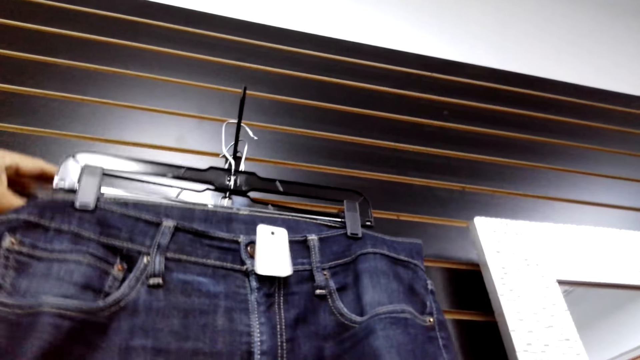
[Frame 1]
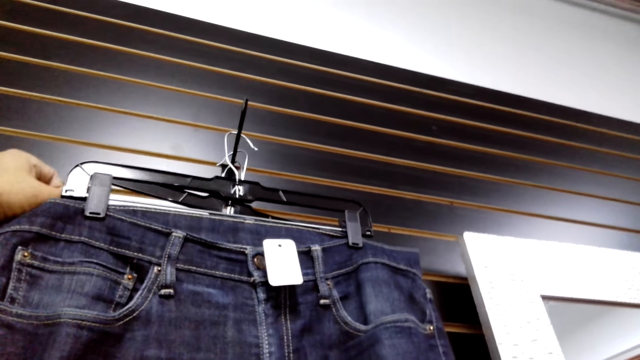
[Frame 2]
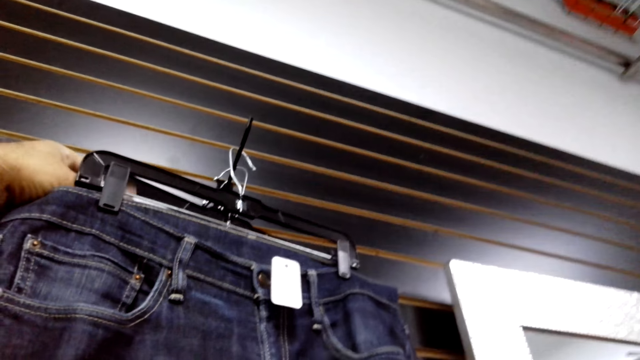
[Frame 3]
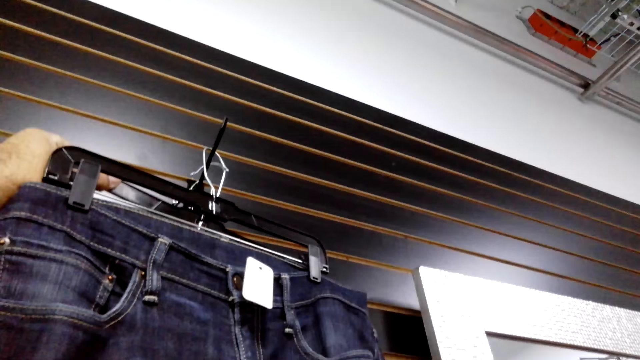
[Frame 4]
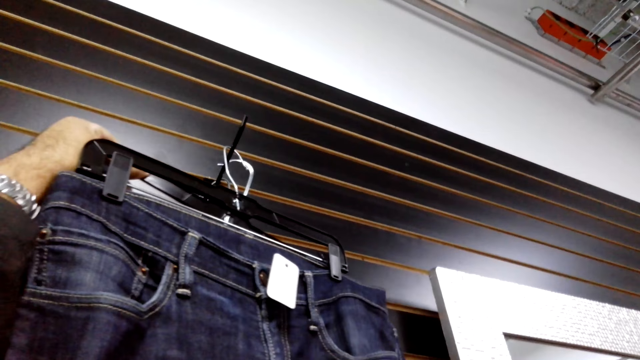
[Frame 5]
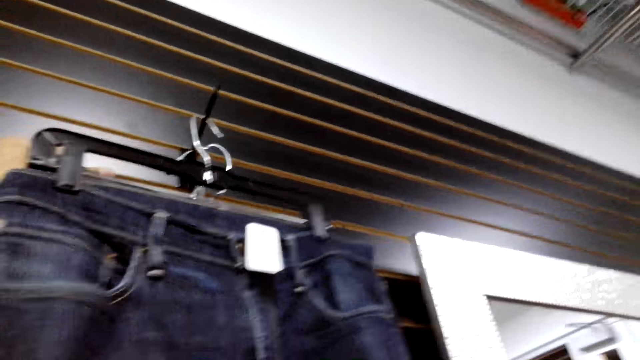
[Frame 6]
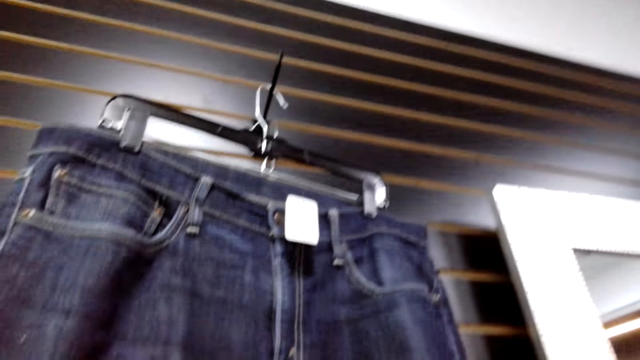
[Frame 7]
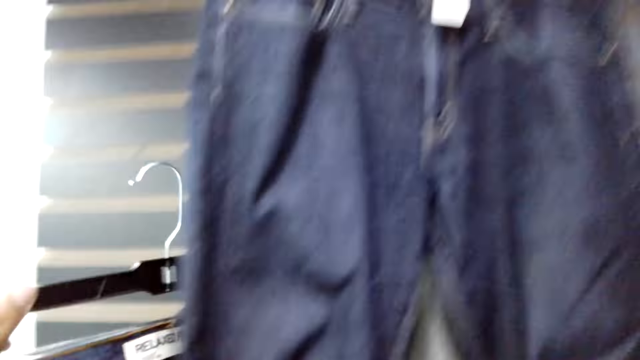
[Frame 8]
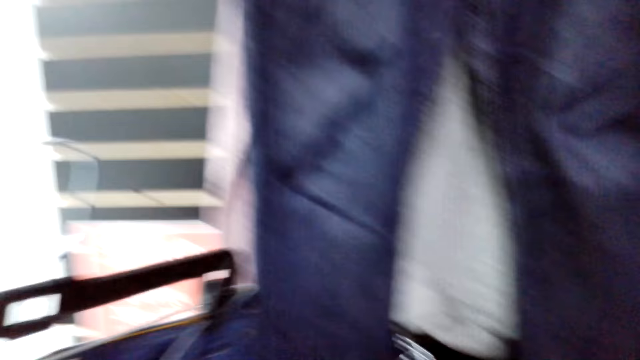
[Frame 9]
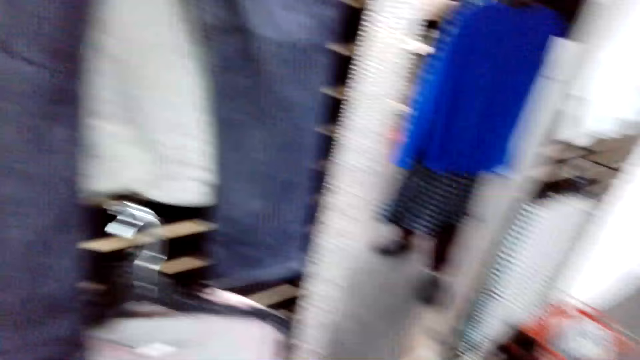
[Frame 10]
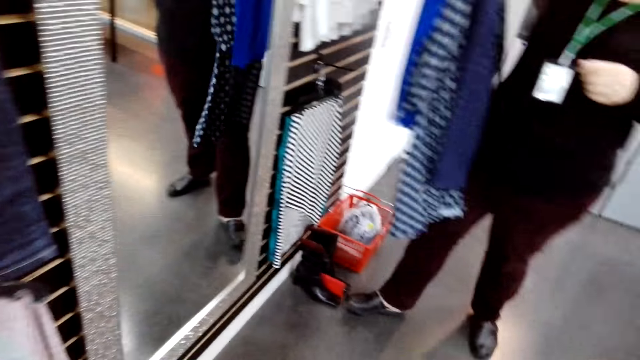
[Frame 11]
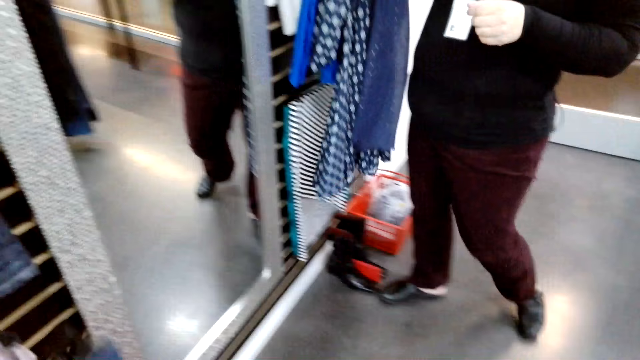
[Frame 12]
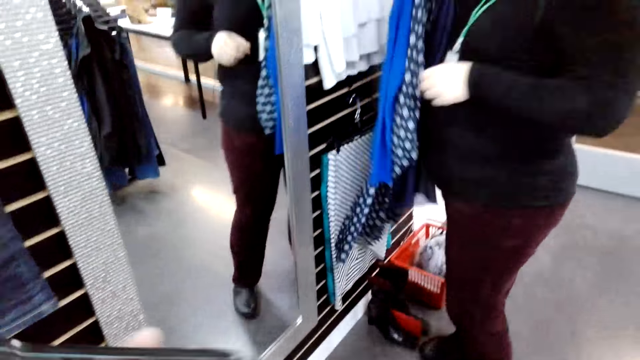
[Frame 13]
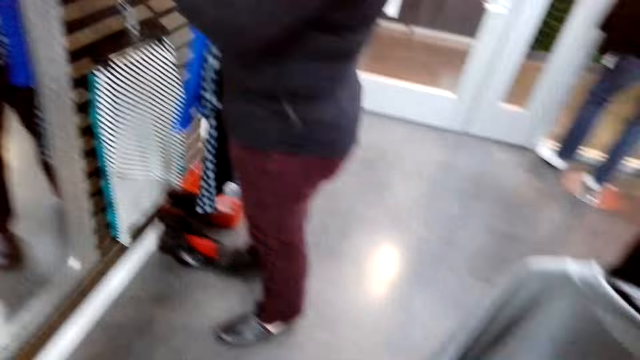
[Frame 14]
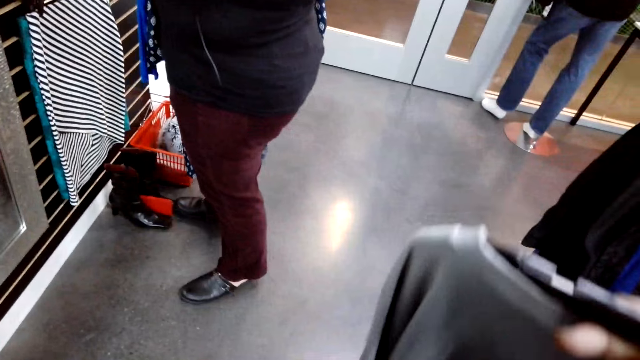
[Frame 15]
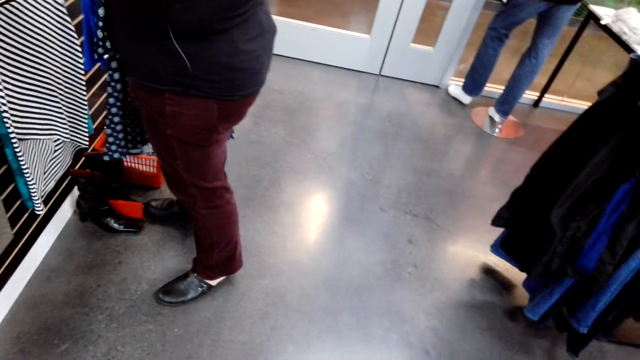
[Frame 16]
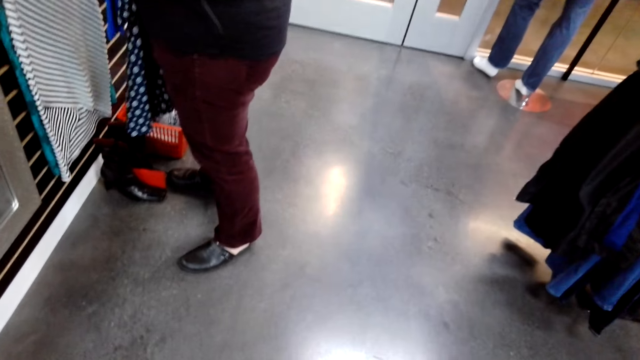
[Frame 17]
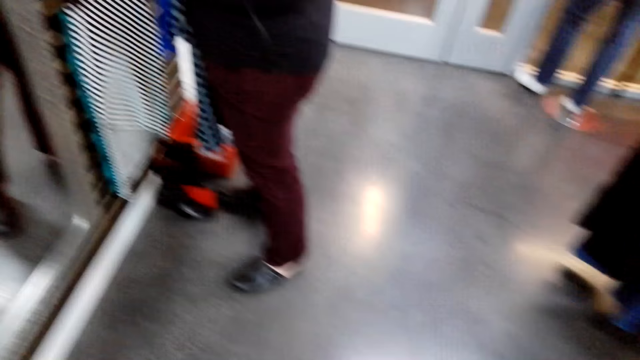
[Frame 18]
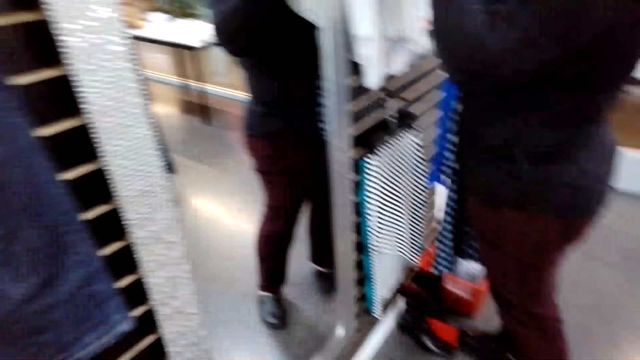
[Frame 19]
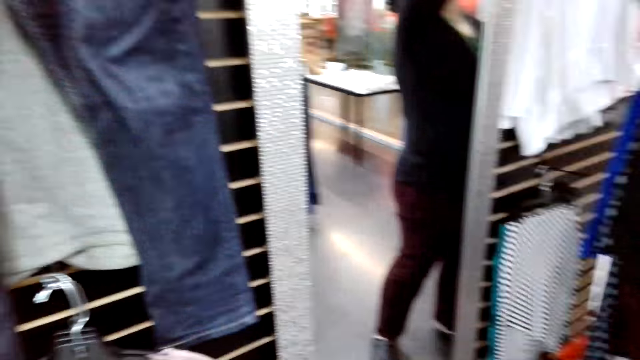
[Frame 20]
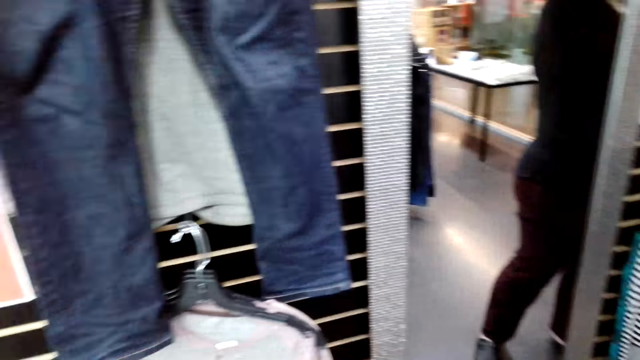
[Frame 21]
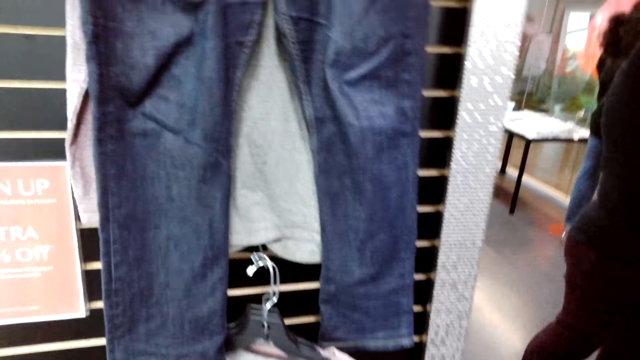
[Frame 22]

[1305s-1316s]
The camera wearer moves a trouser. They unhang another jean trouser. A lady looks at herself in the mirror. The camera wearer holds a sweater.

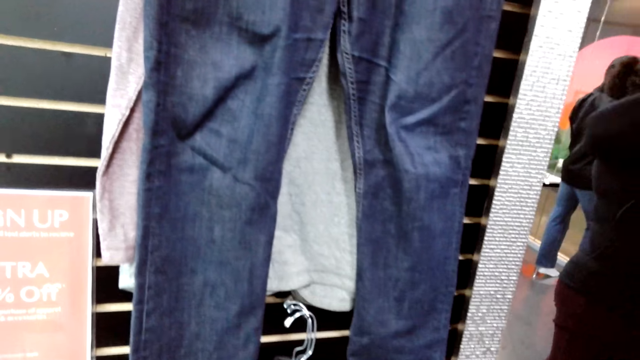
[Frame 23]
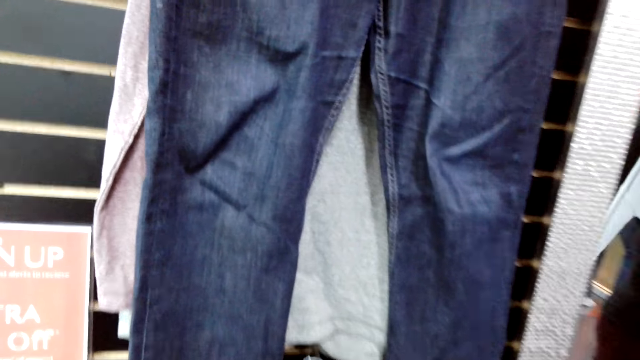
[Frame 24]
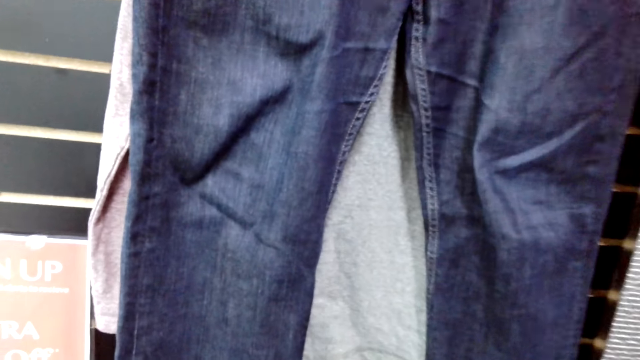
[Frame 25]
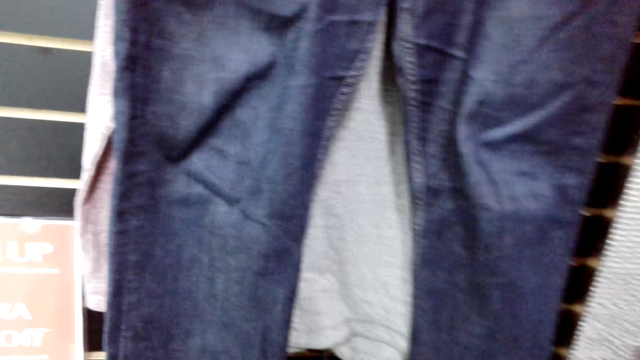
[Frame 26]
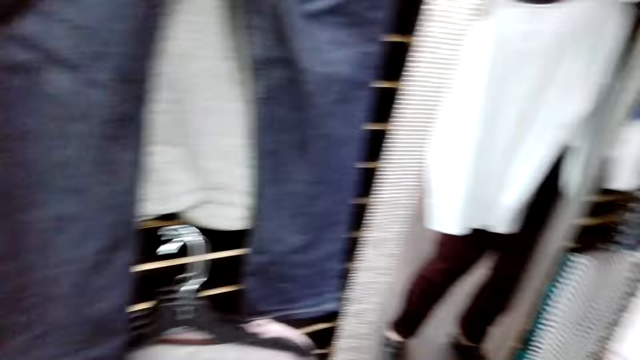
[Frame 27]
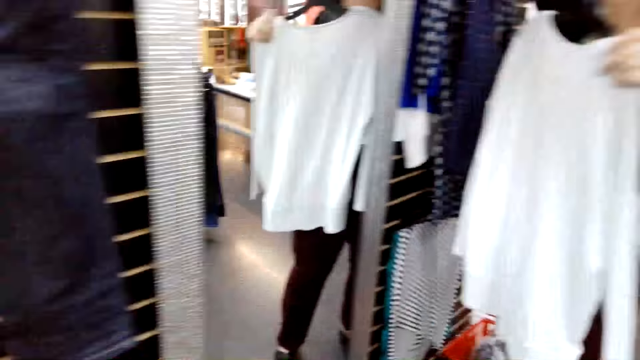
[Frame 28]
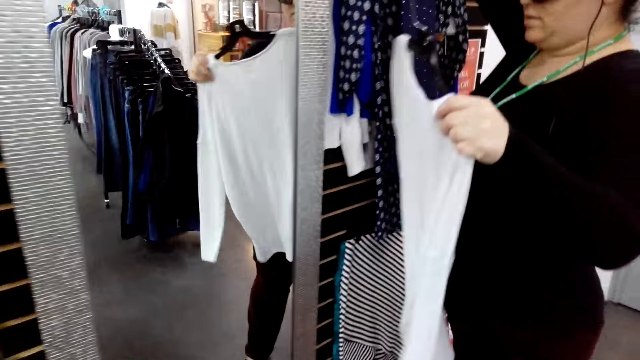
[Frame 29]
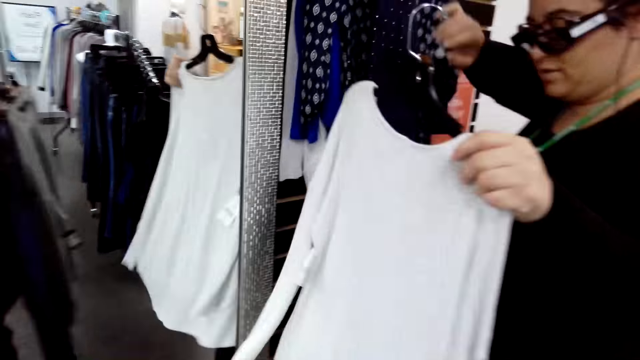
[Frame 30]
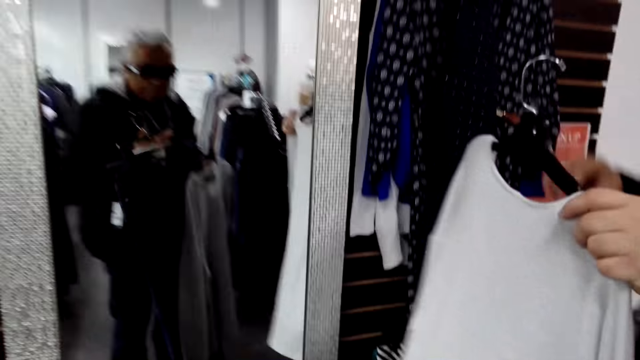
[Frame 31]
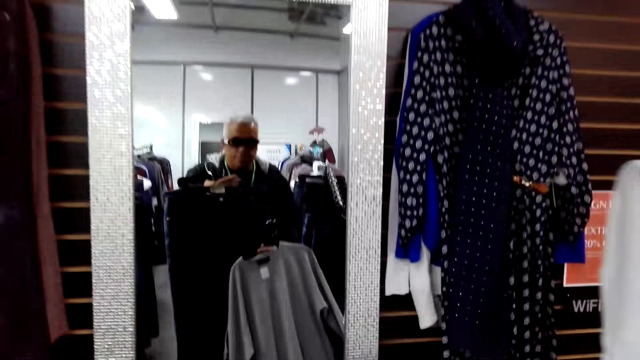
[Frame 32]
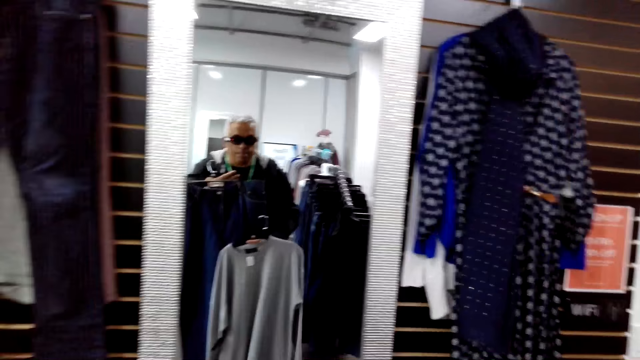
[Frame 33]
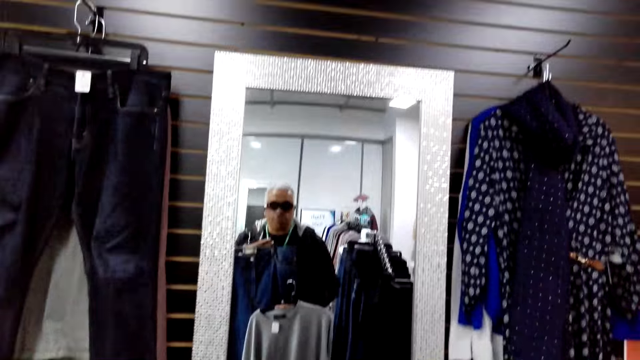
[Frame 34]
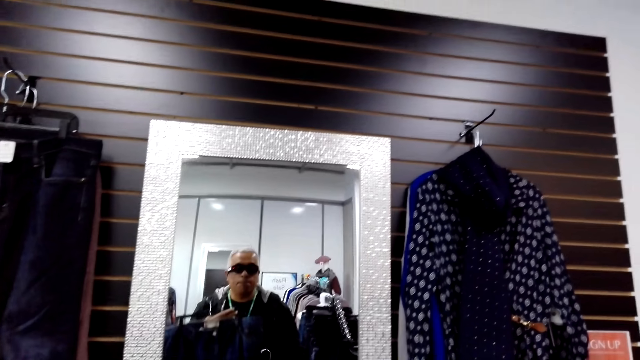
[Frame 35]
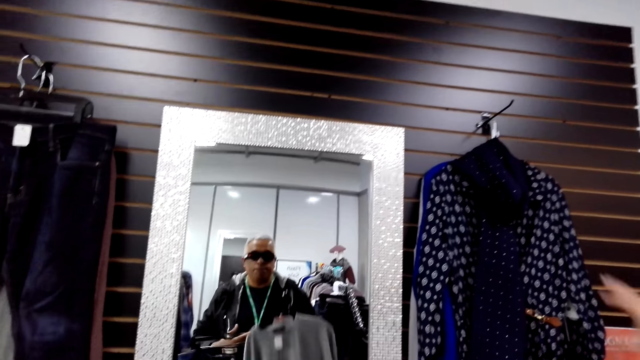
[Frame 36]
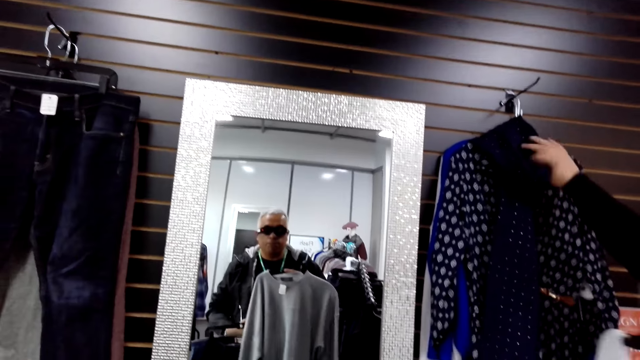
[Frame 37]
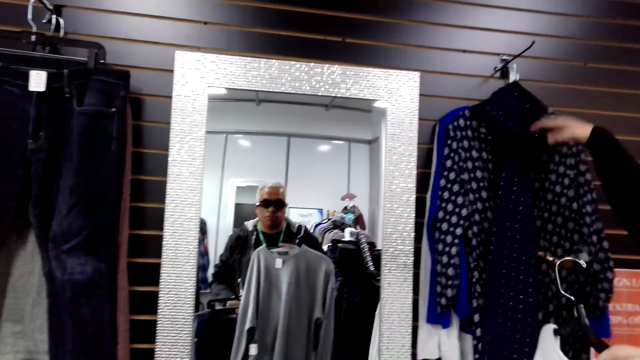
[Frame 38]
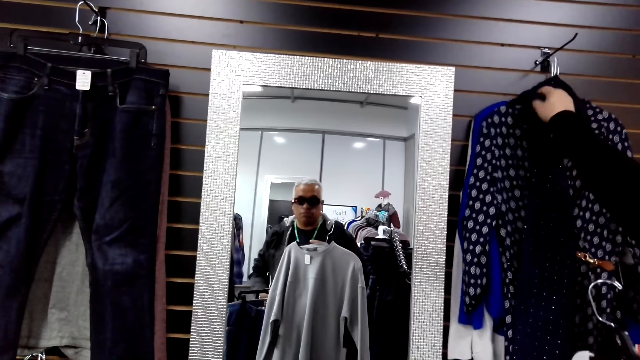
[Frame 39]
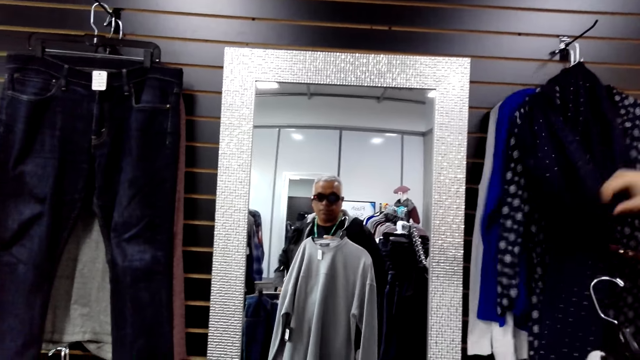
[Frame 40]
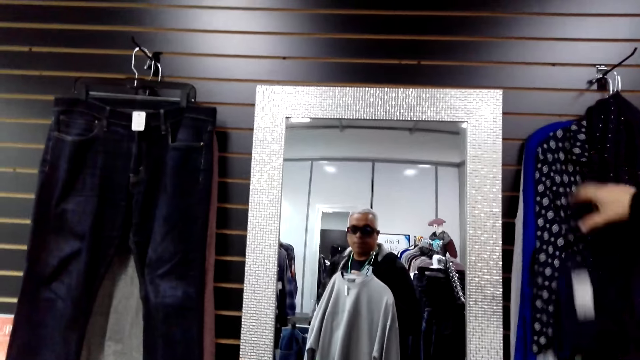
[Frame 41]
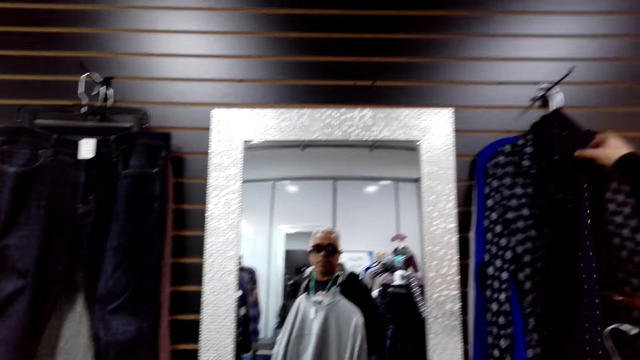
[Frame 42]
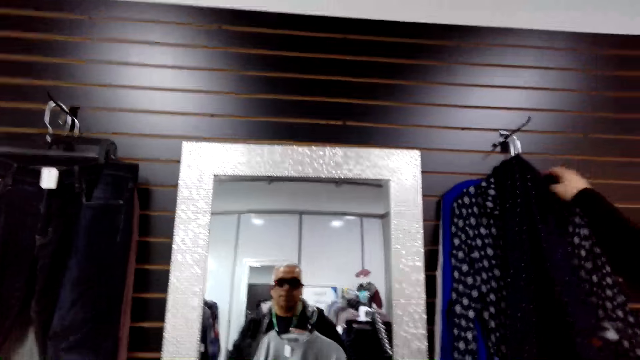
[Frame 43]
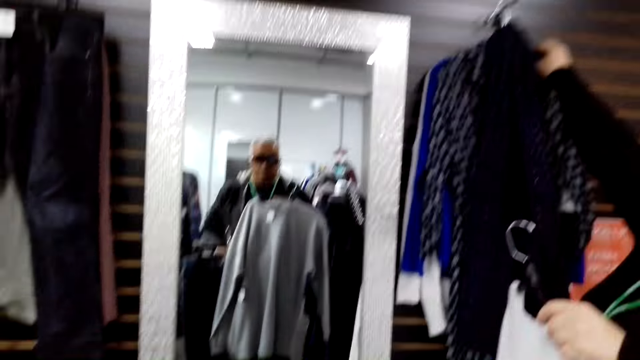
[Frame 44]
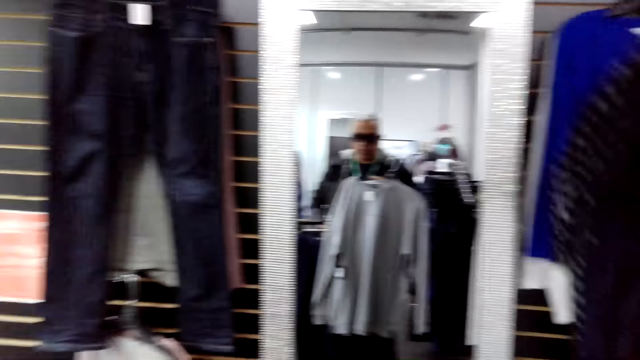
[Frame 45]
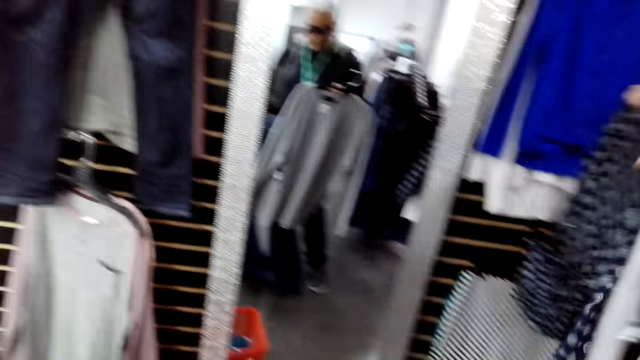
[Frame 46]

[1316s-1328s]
A lady holds a white blouse. The camera wearer looks at himself in the mirror. He lifts the sweater to the chest. The lady unfolds a scarf and moves a cloth. The lady unhangs a blouse and the scarf.
